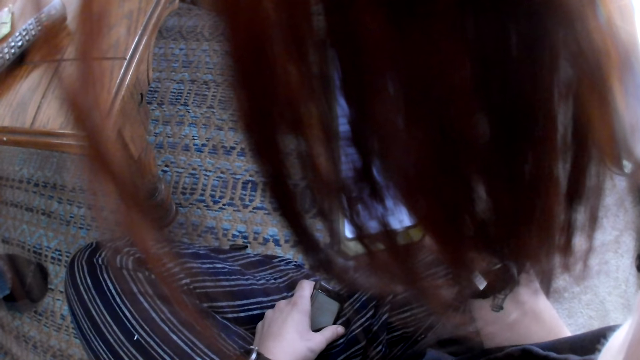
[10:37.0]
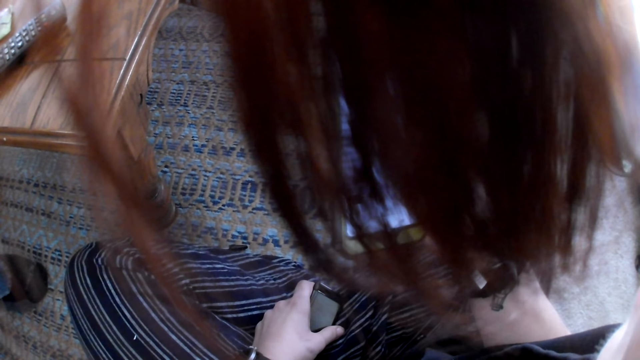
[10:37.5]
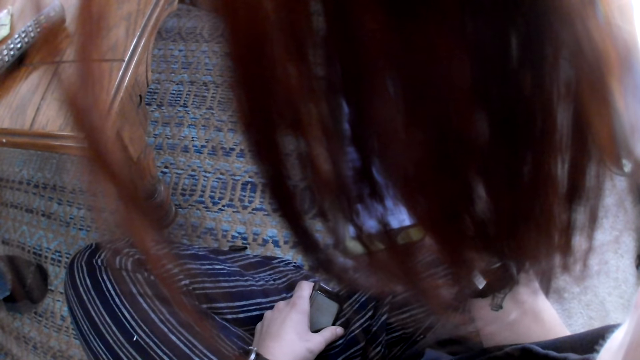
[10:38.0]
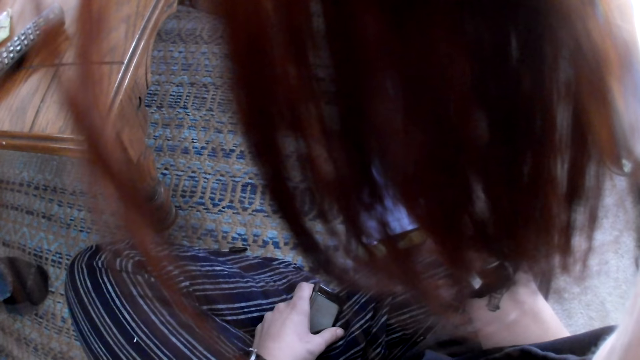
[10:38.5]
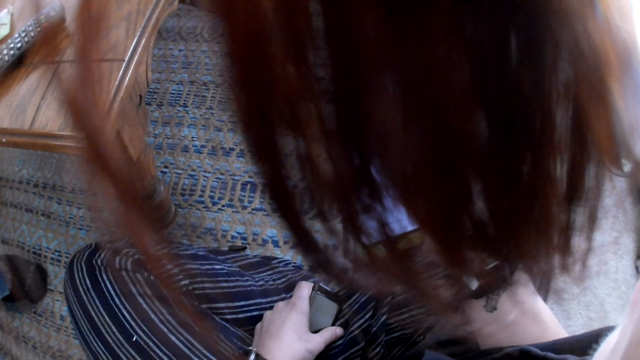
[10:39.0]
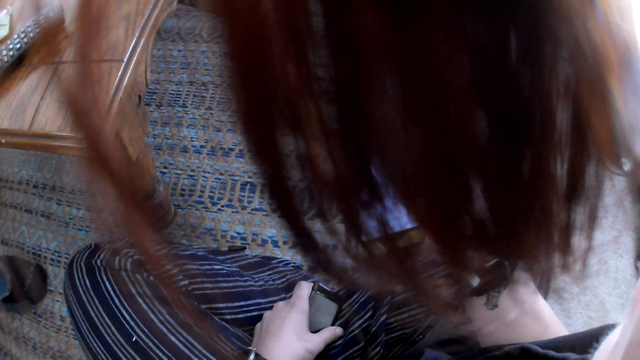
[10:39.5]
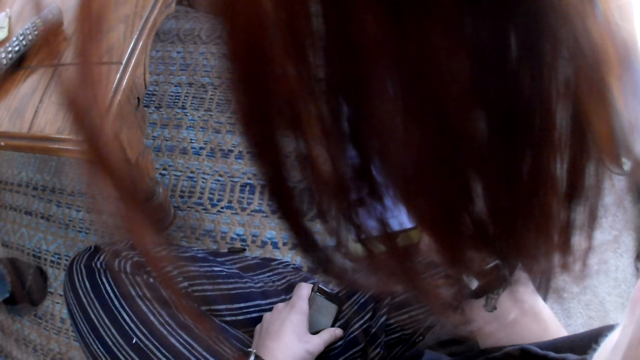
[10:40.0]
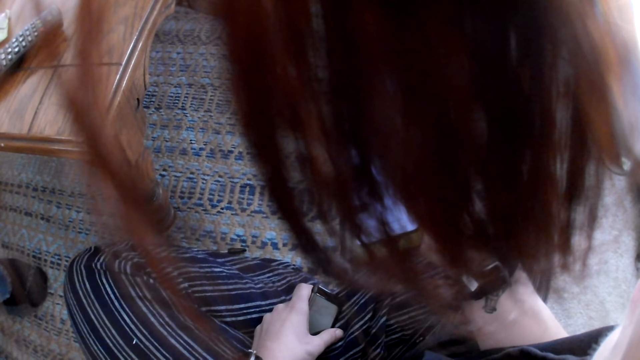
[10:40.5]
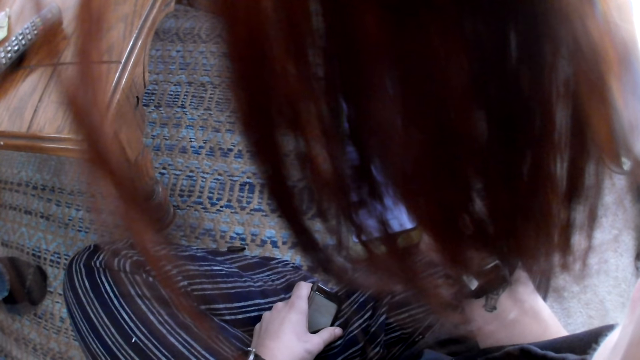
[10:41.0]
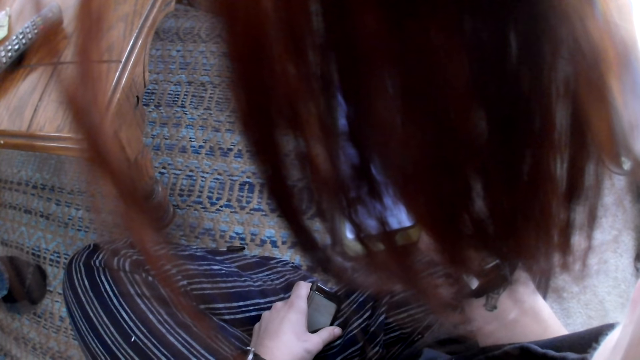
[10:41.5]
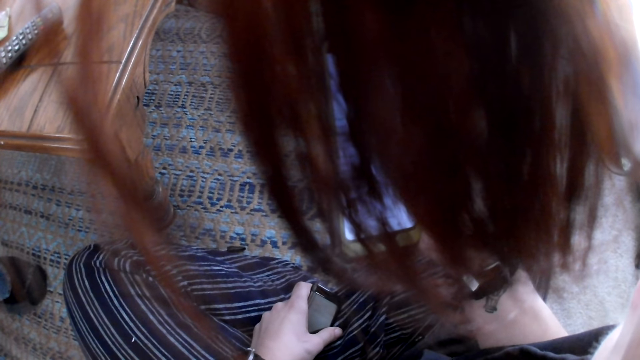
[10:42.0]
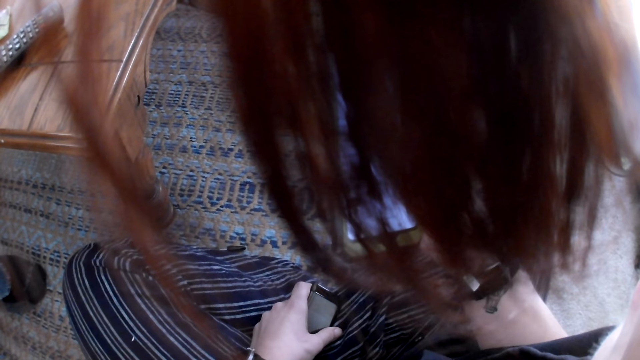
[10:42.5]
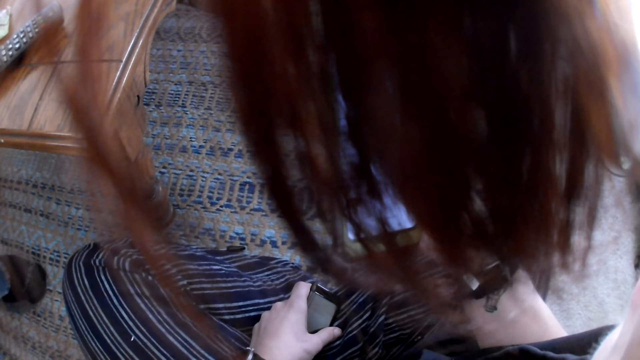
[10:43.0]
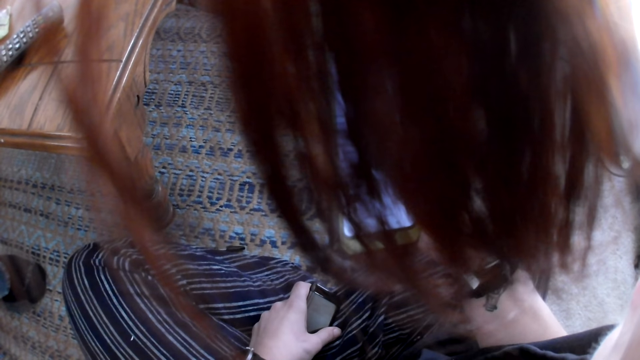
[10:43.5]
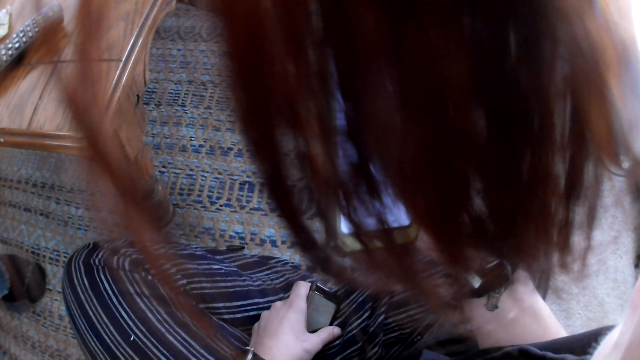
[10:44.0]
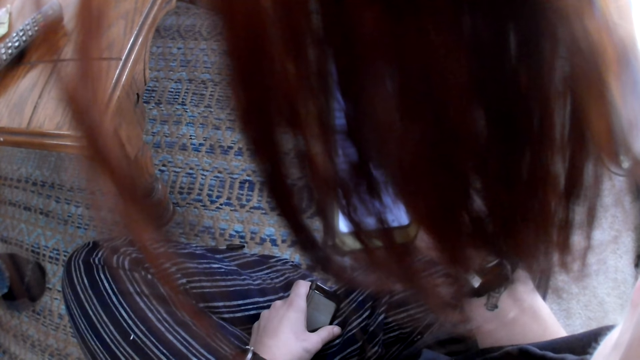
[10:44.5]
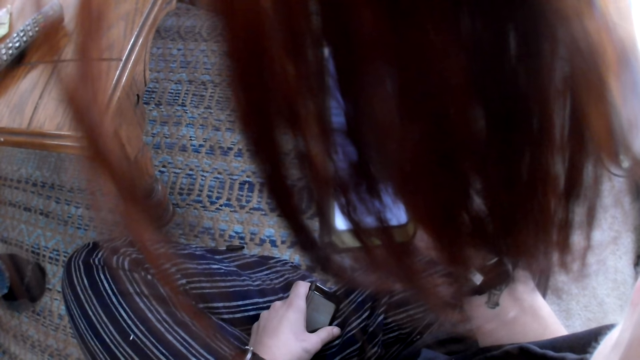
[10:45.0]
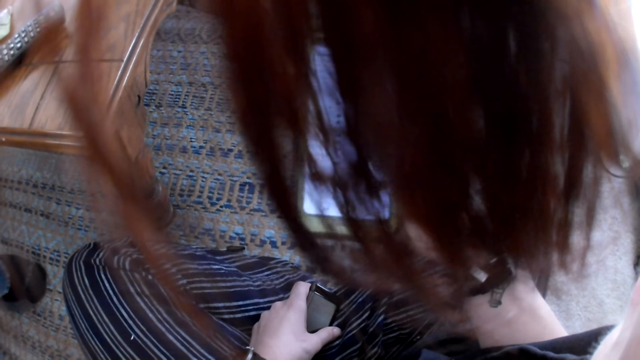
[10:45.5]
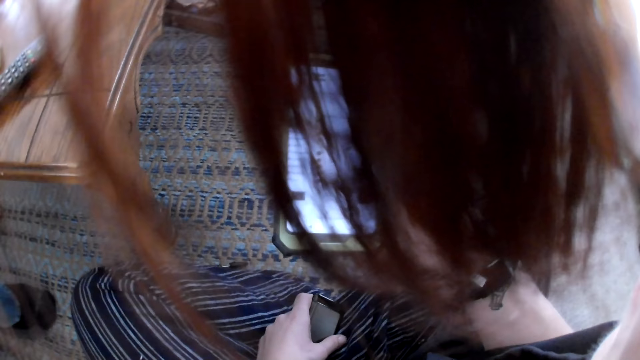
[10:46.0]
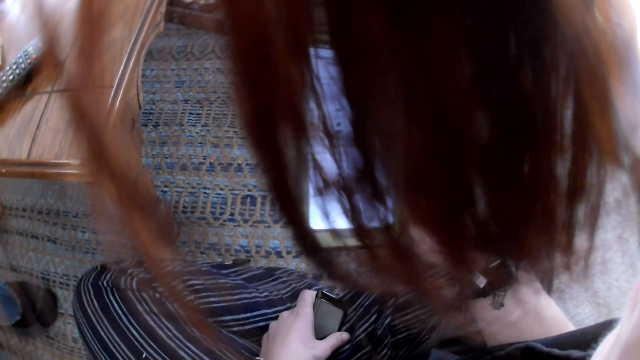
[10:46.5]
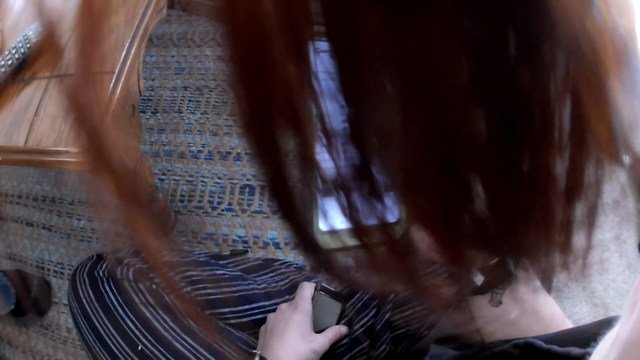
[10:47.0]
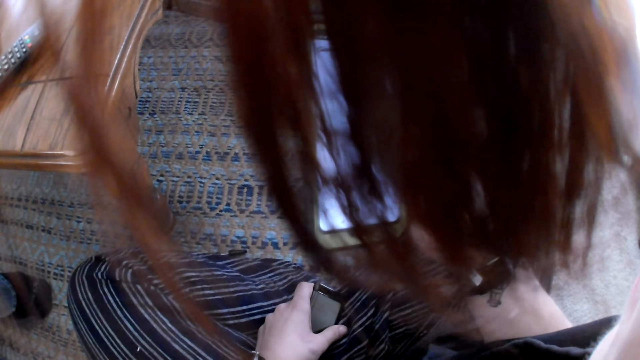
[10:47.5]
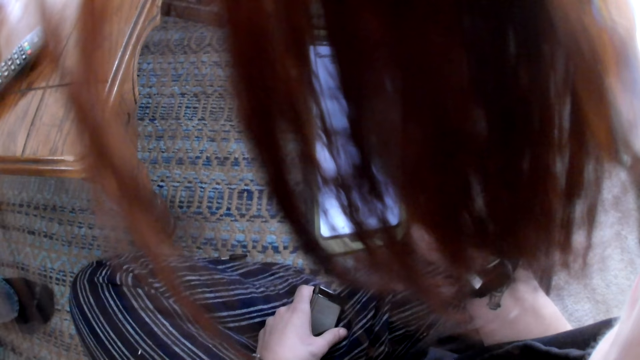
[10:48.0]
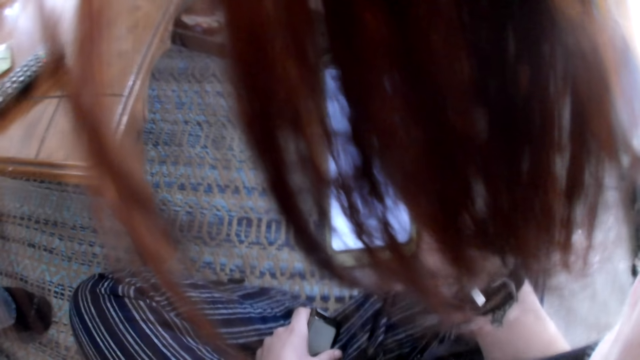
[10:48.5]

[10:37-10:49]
The camera wearer operates a phone.

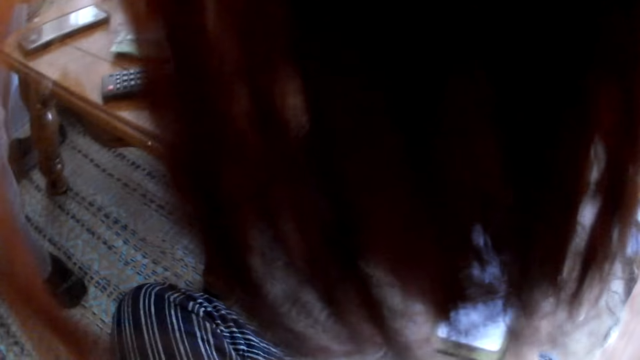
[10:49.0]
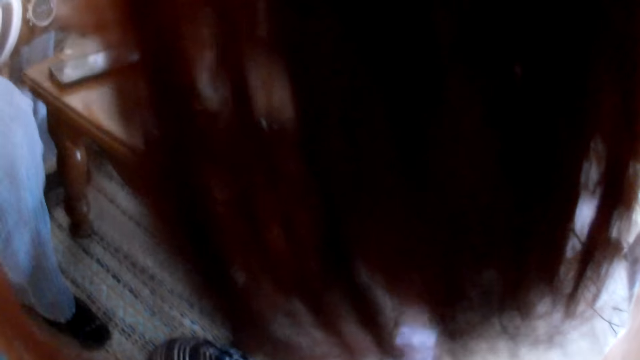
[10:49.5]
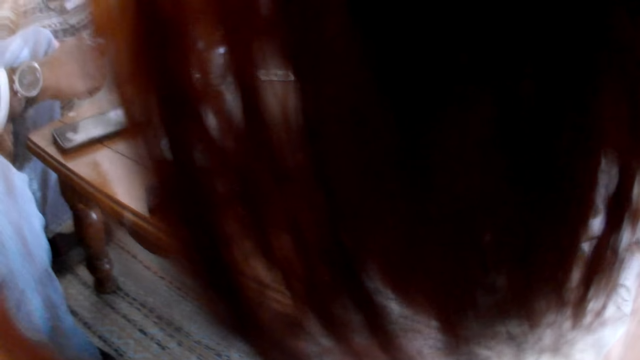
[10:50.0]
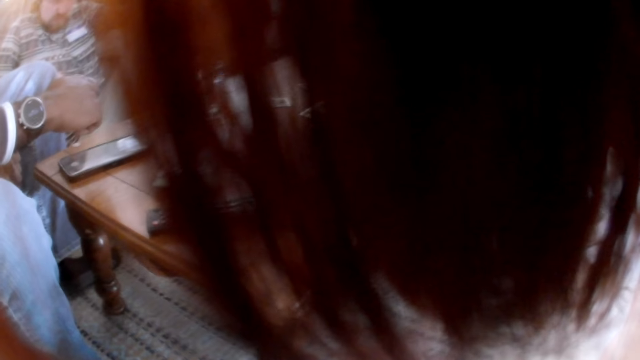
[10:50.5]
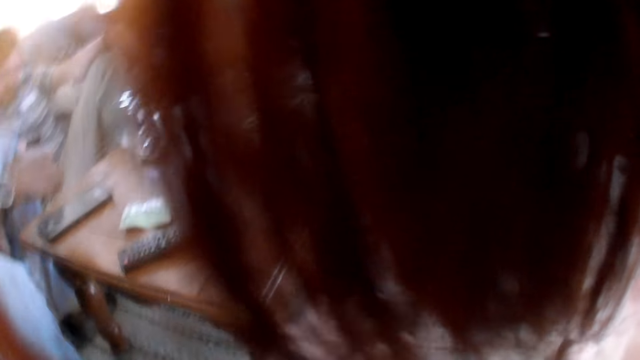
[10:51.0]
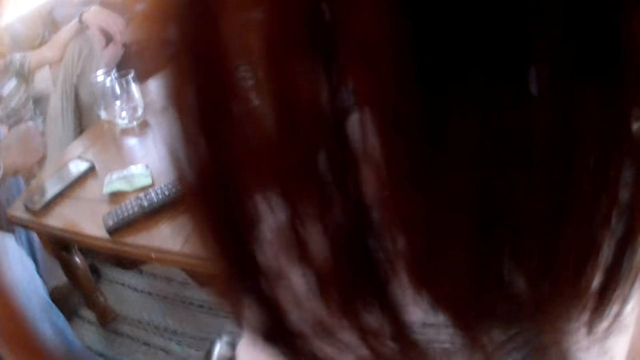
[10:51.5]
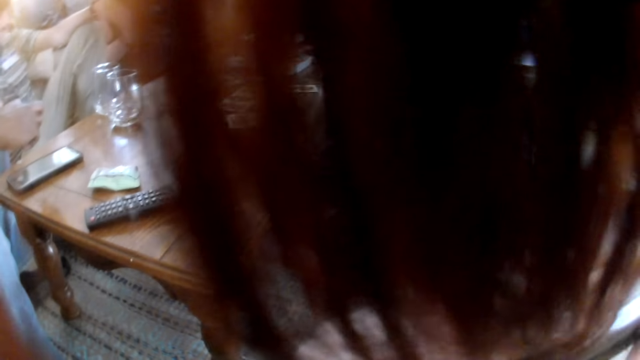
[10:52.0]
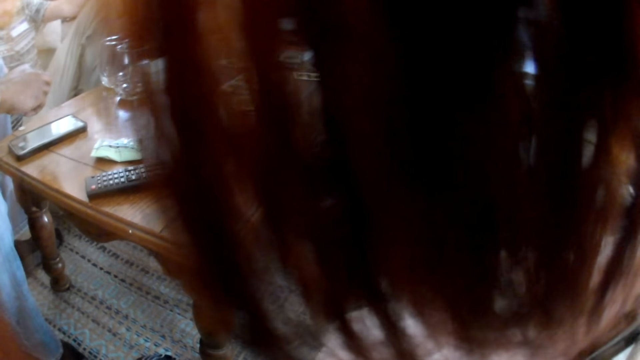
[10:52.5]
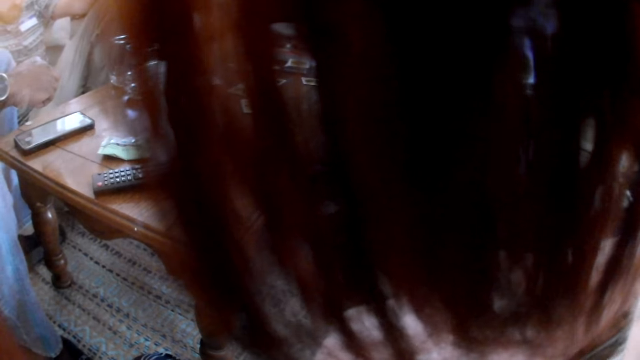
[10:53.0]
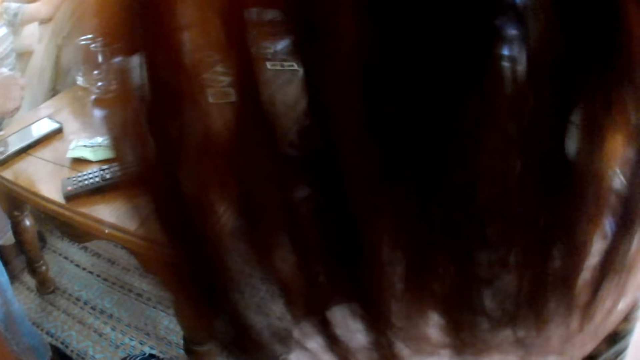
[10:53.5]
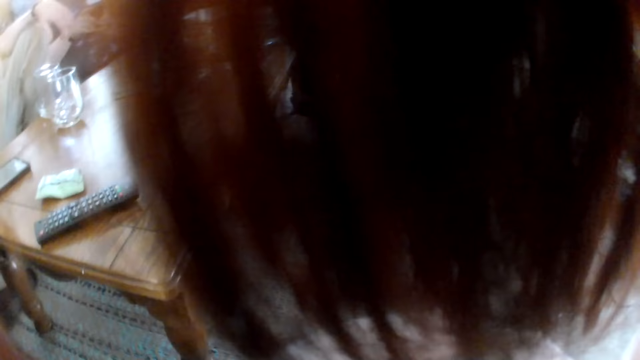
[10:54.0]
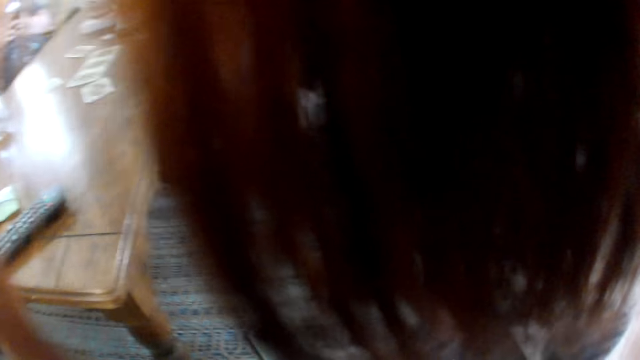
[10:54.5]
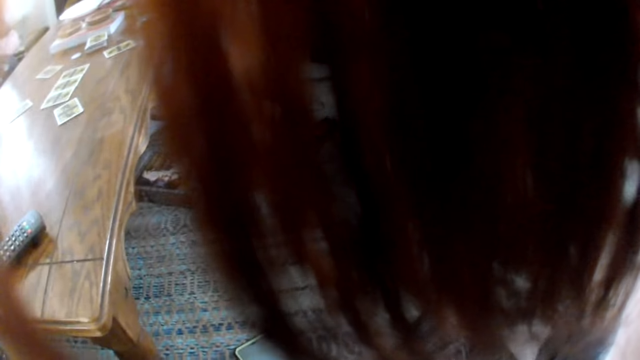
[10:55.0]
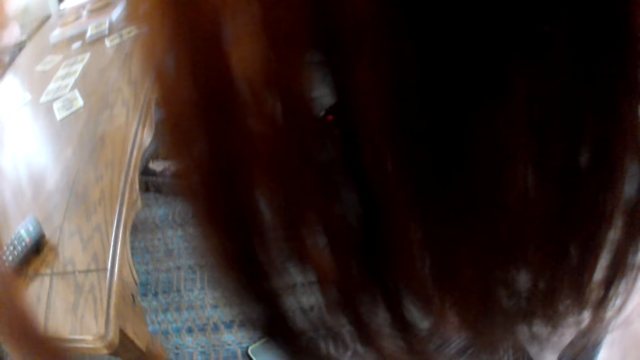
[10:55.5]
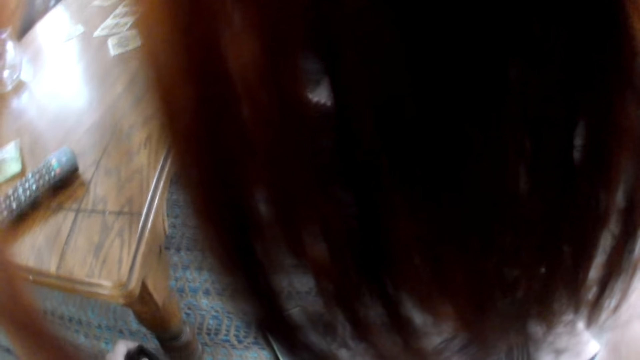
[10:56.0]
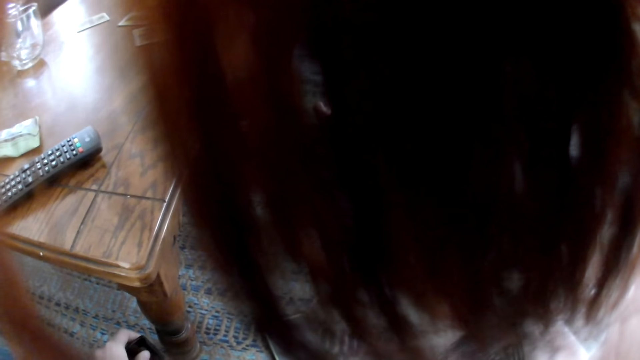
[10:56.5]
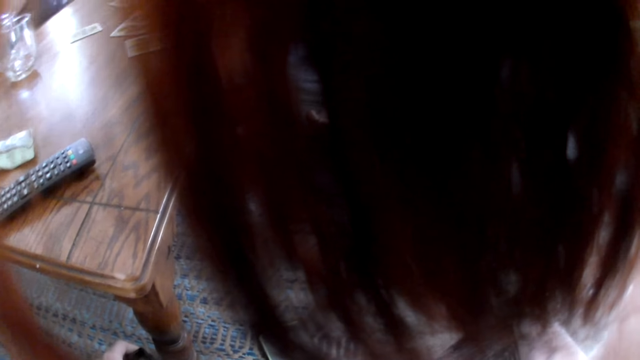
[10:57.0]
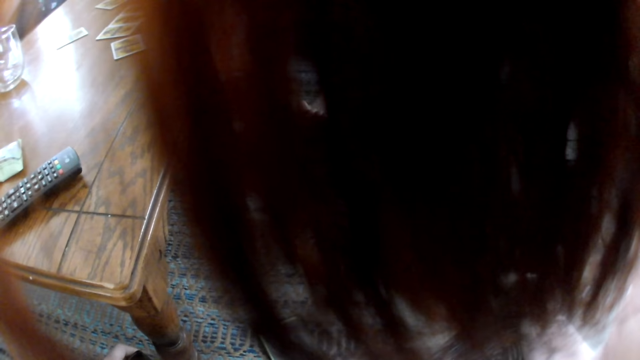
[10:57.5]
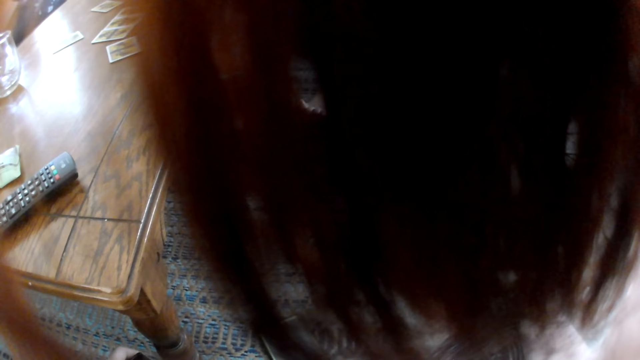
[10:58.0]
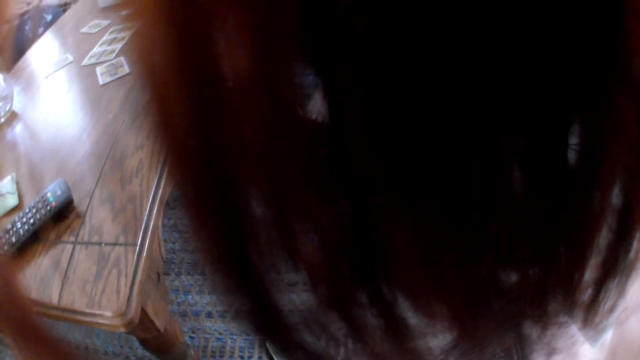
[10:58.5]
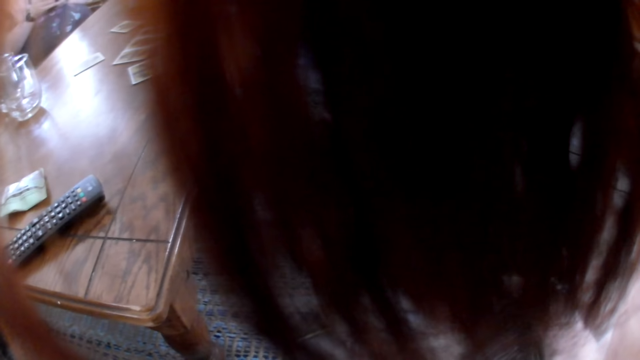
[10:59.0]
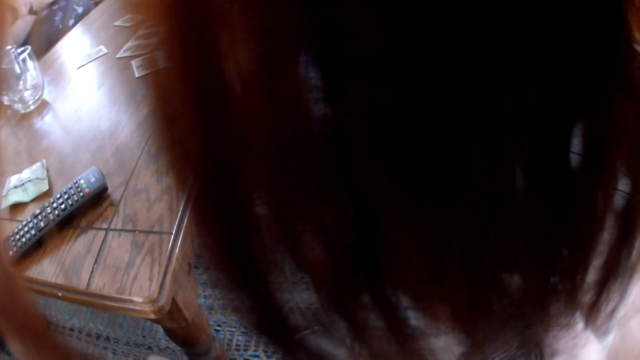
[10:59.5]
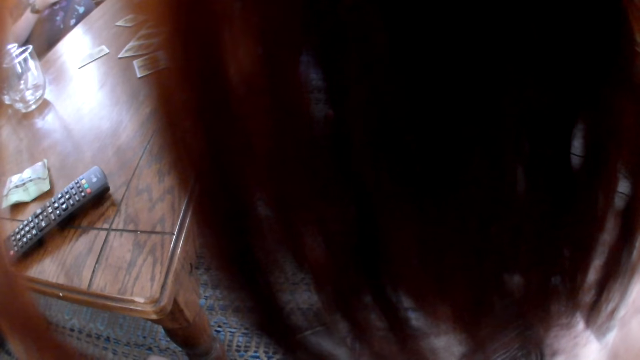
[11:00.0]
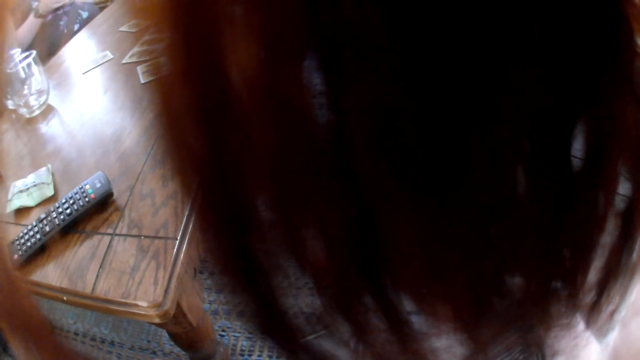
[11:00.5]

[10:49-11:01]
The camera wearer operates something.
